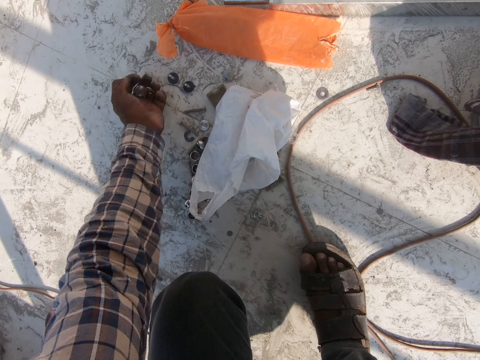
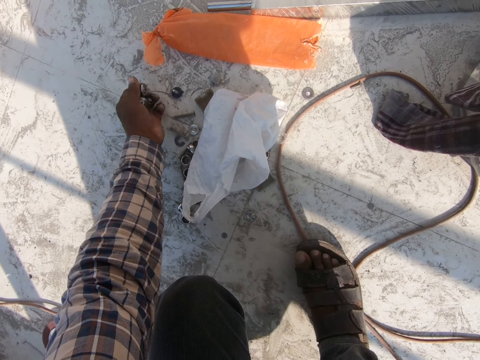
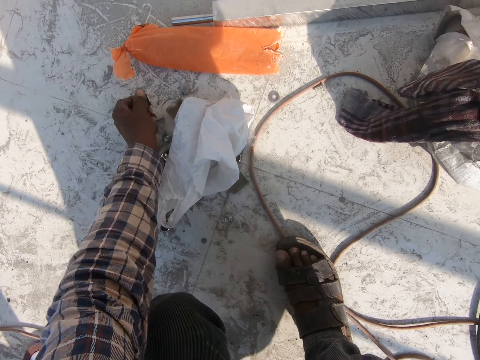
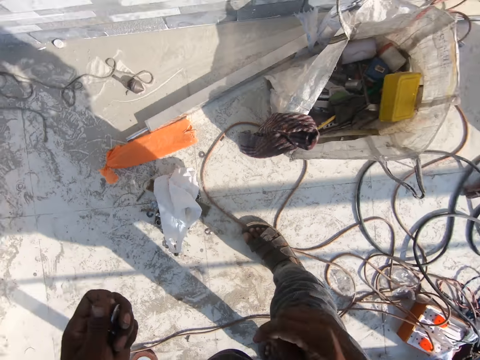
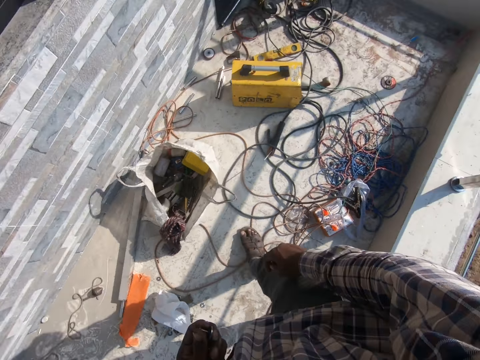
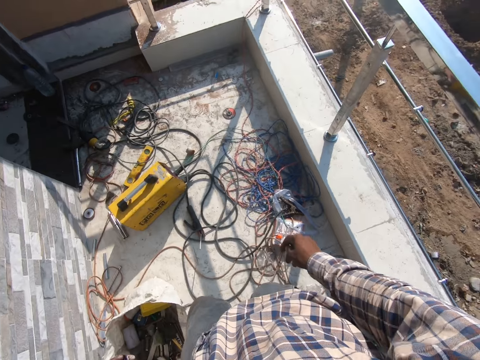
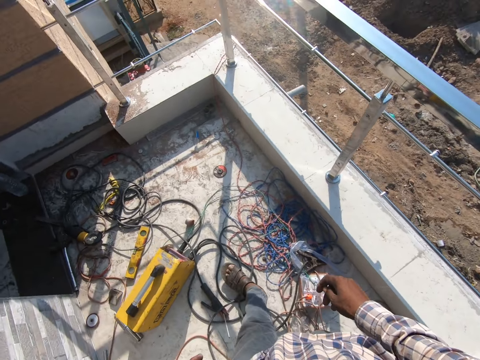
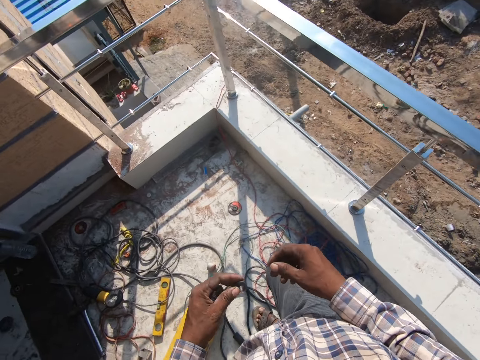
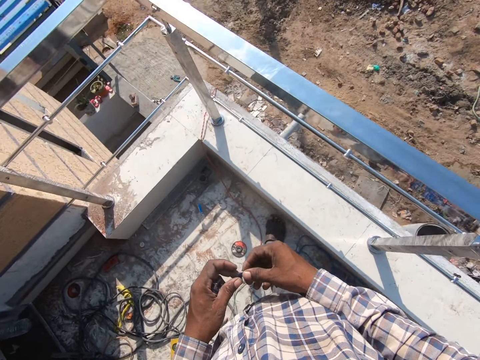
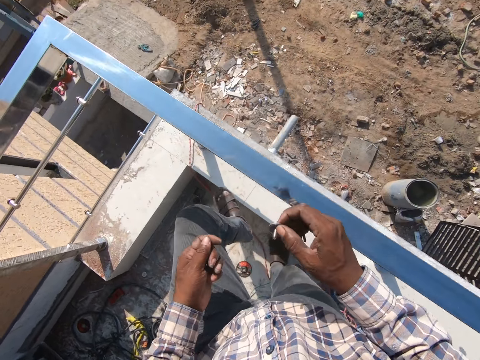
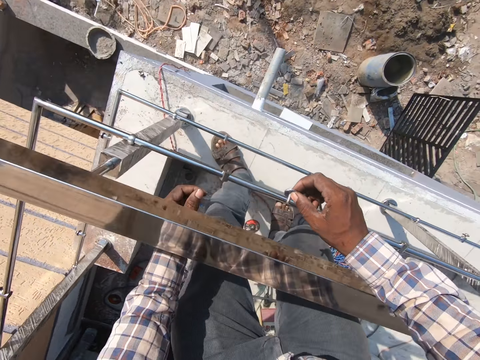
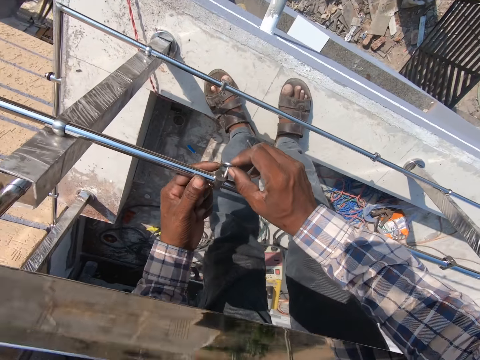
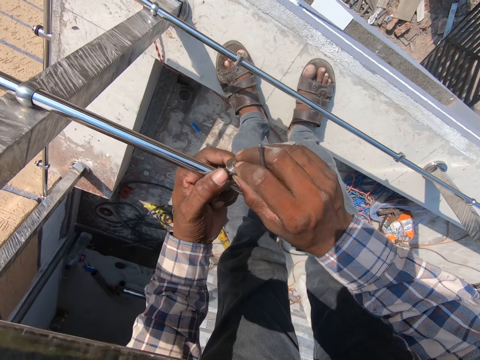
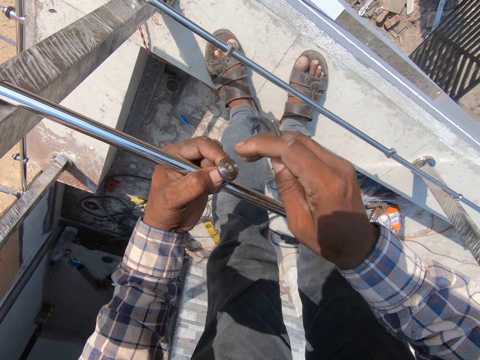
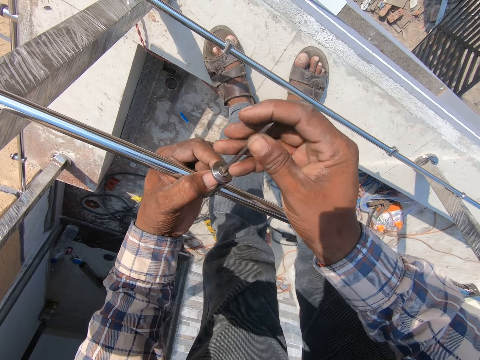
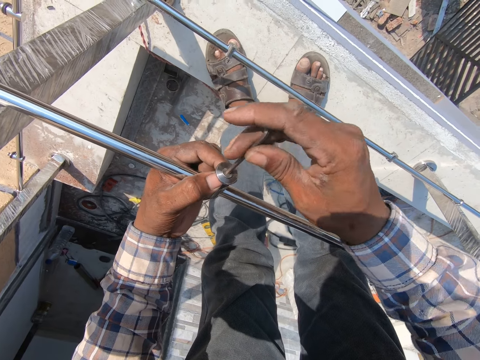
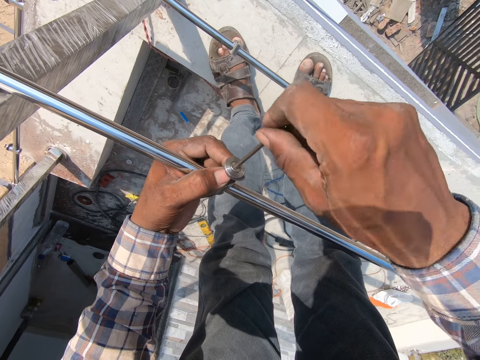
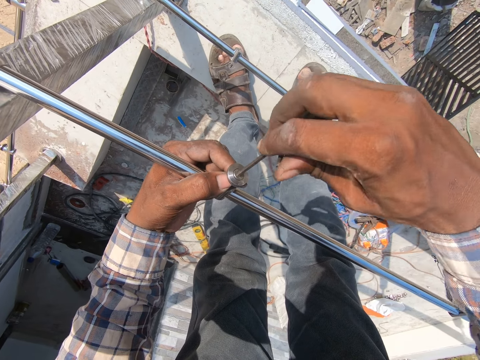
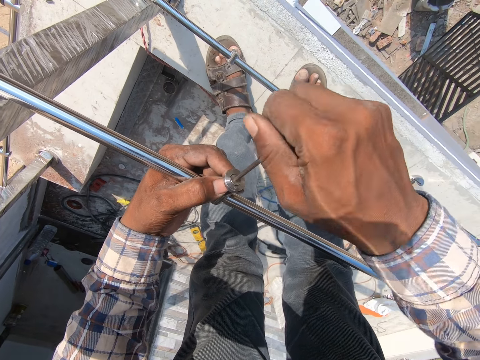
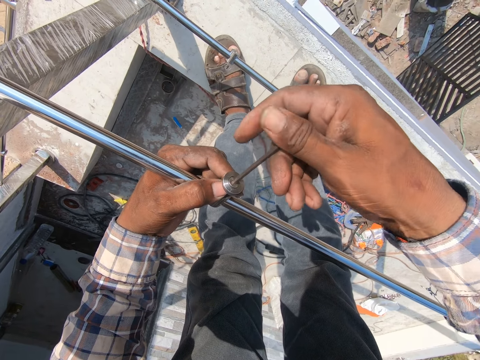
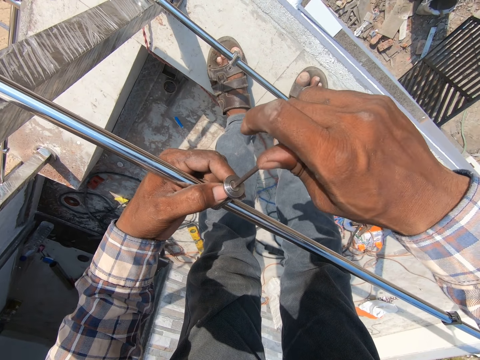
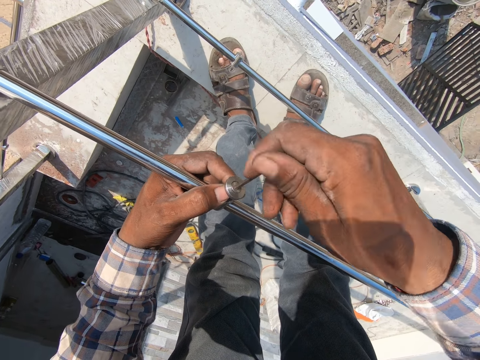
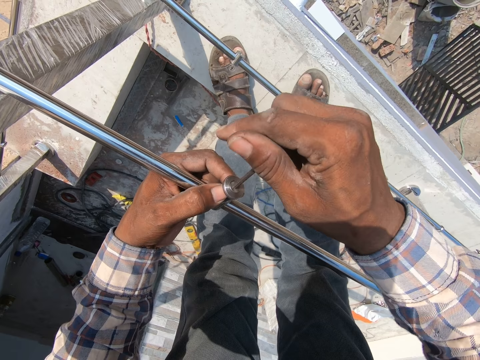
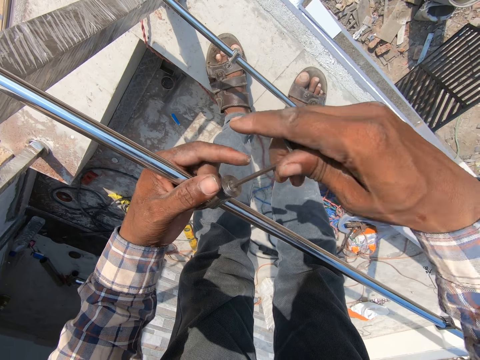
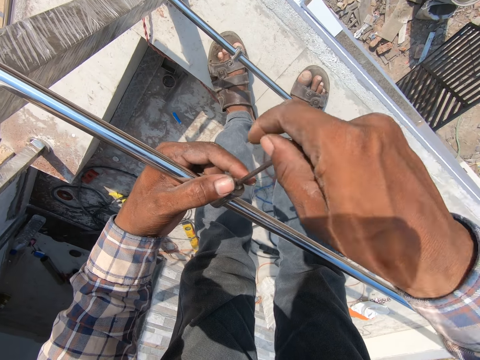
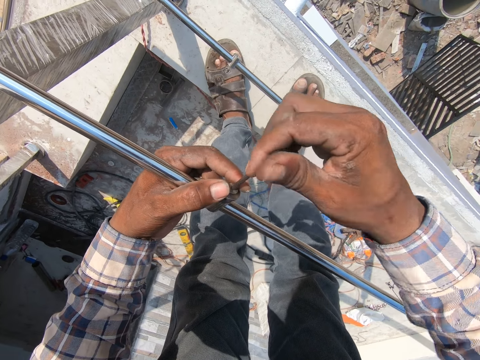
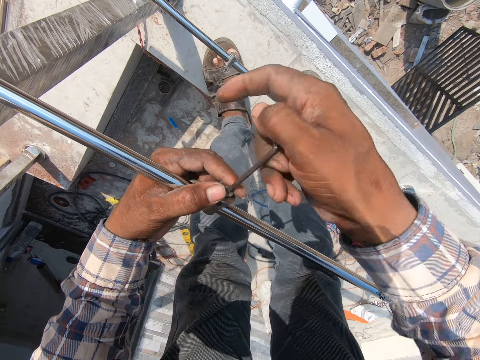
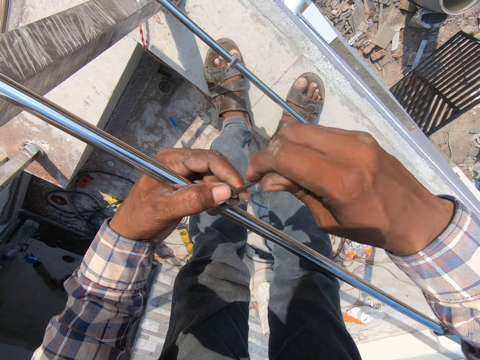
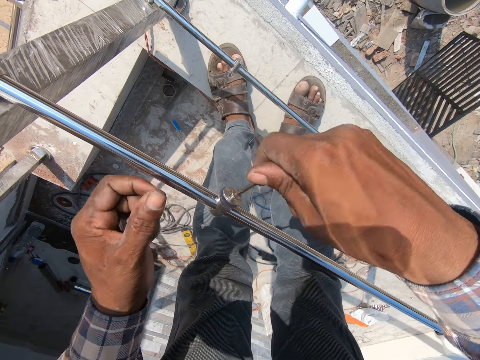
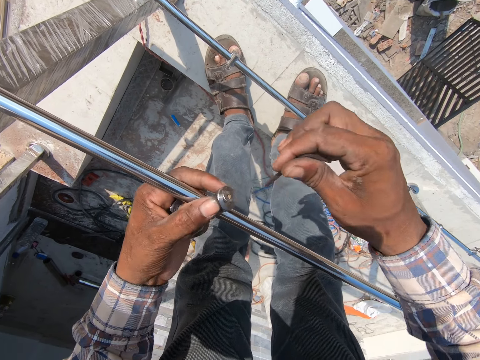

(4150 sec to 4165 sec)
The camera wearer stands up. They walk around. They put the screw to the steel, hold the screw, and tighten the nut using a hex key.

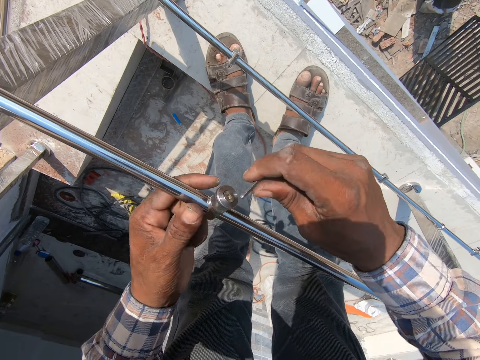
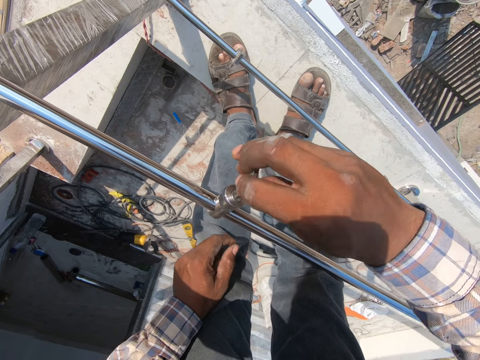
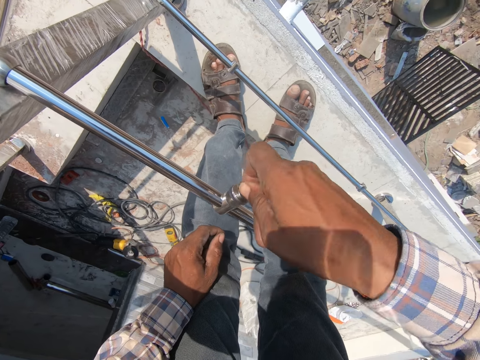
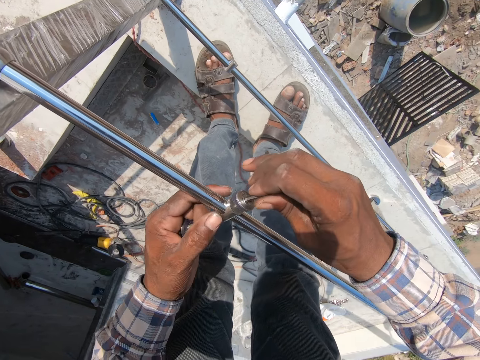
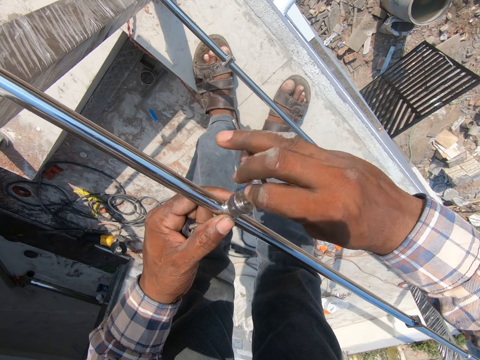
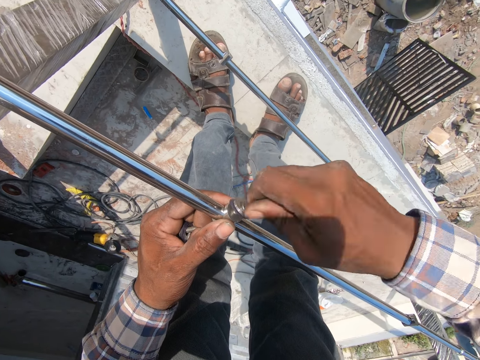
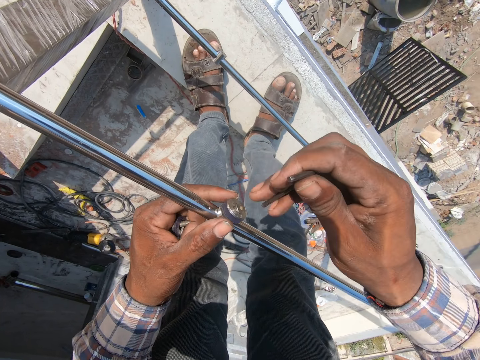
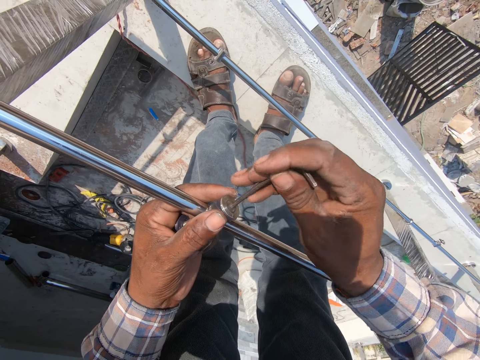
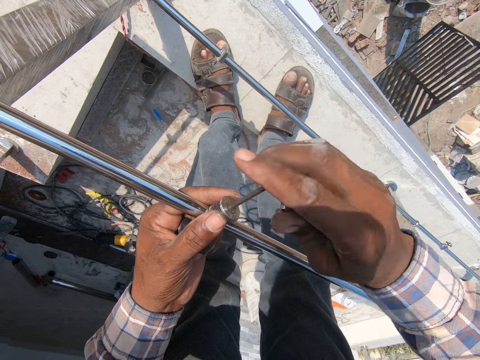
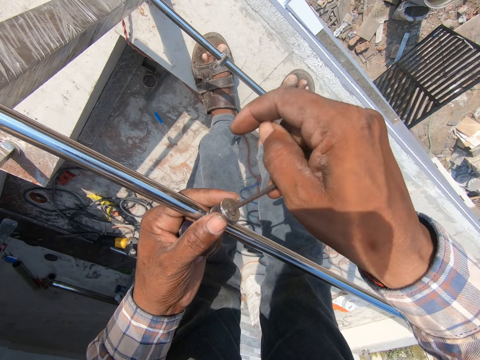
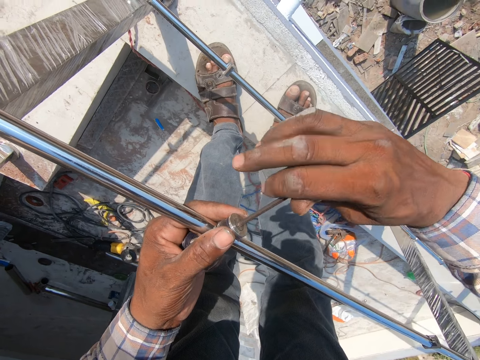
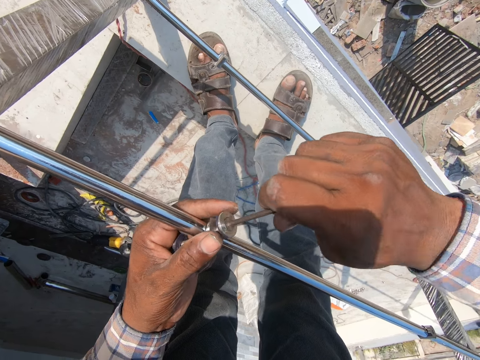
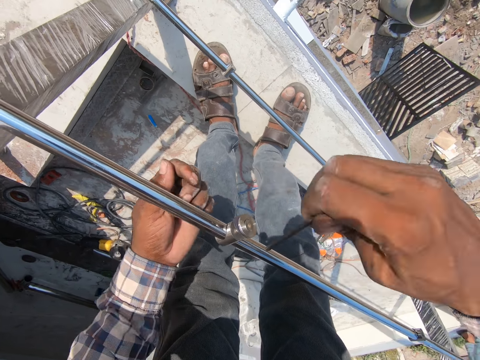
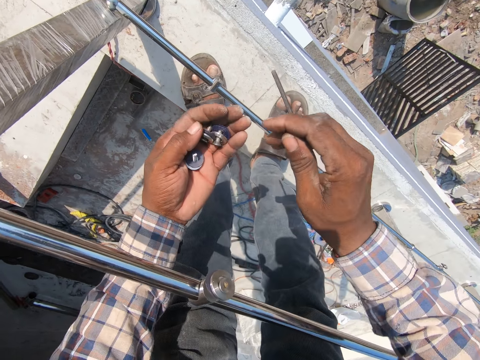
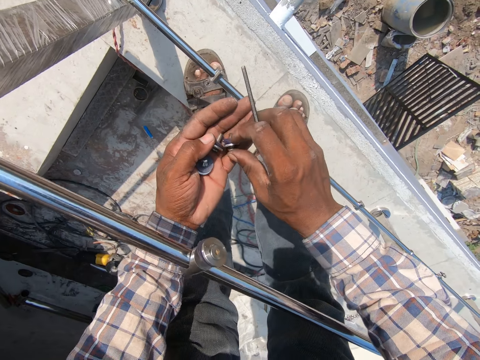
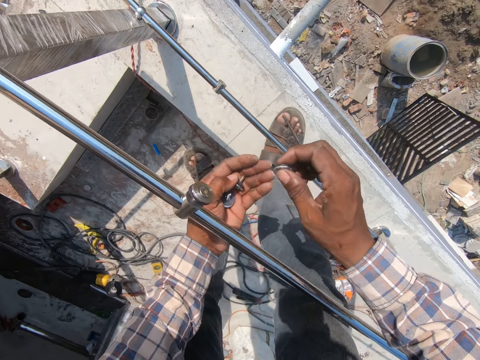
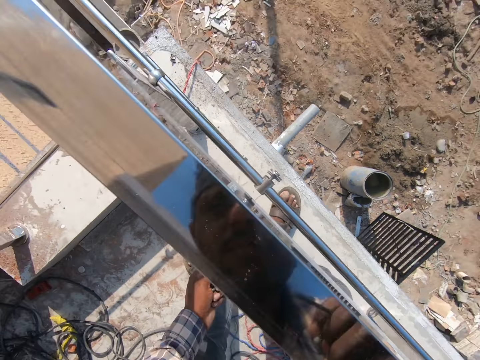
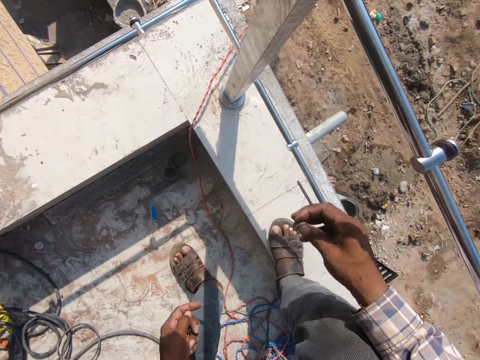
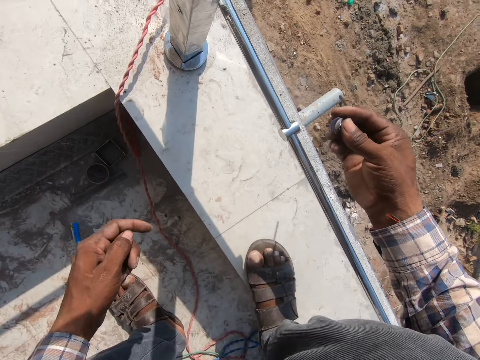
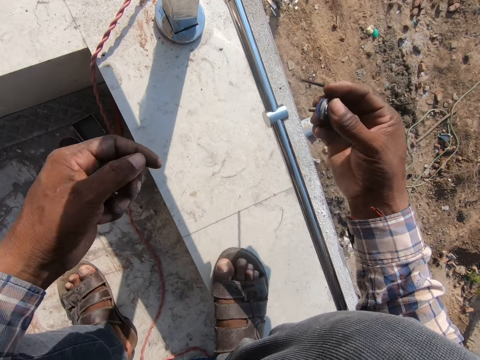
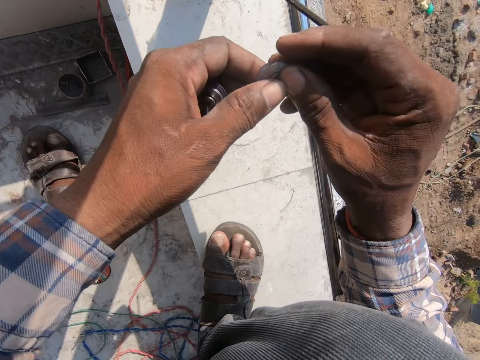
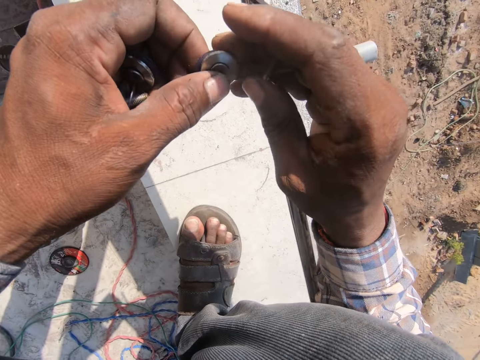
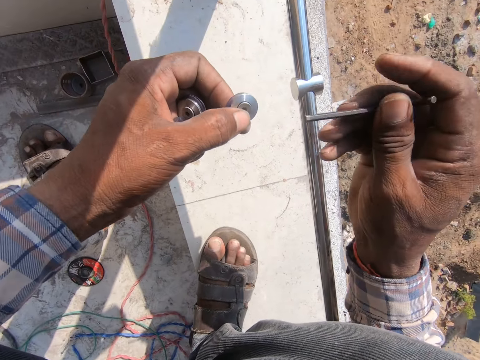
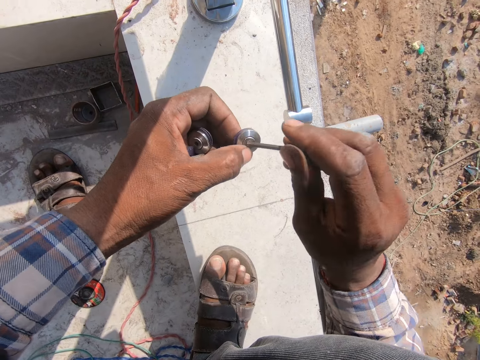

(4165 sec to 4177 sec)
The camera wearer picks up a screw or nuts from the left hand. They bend down.
